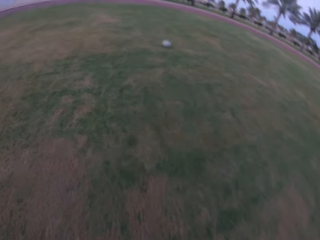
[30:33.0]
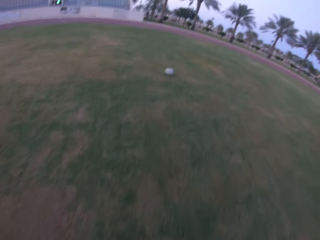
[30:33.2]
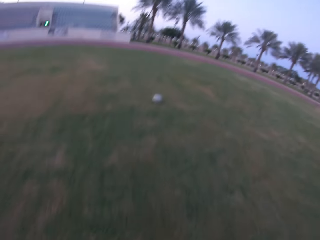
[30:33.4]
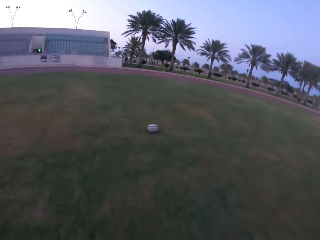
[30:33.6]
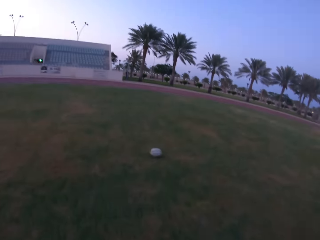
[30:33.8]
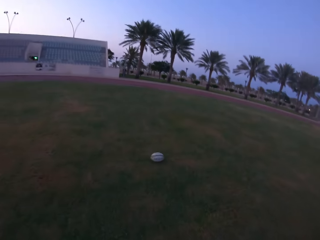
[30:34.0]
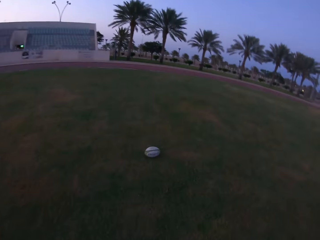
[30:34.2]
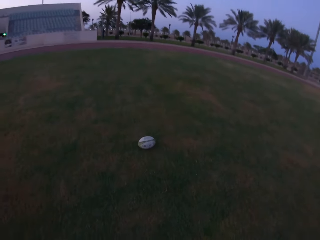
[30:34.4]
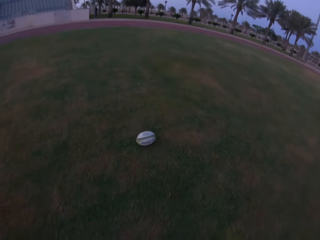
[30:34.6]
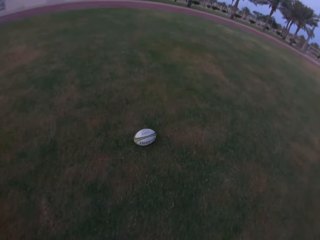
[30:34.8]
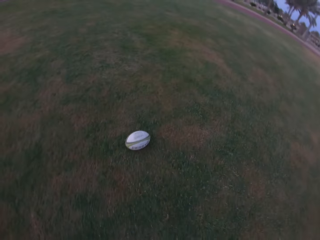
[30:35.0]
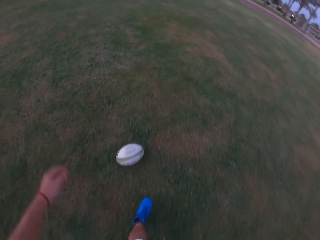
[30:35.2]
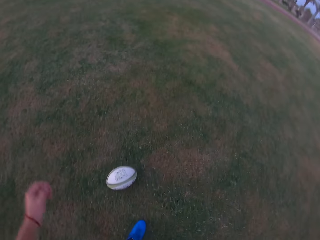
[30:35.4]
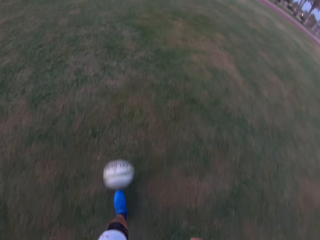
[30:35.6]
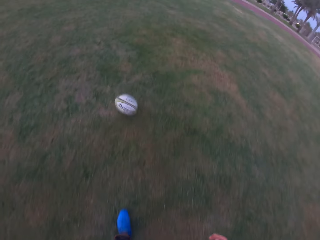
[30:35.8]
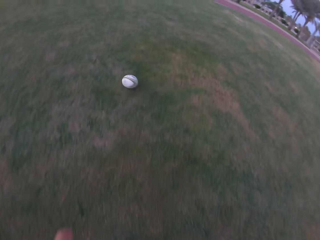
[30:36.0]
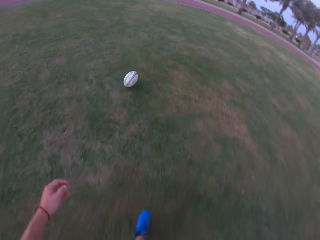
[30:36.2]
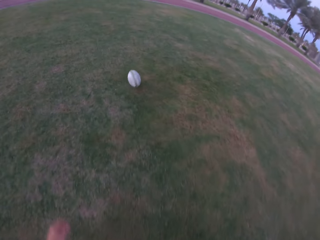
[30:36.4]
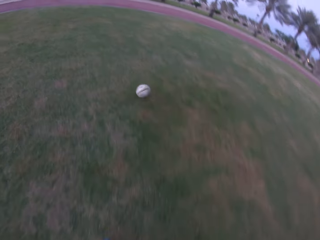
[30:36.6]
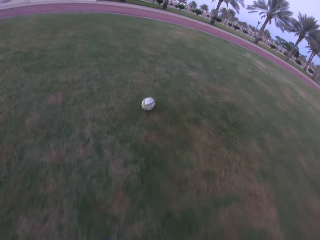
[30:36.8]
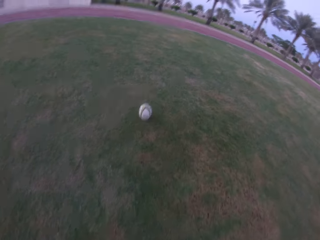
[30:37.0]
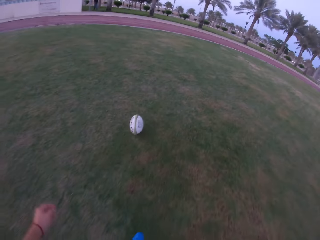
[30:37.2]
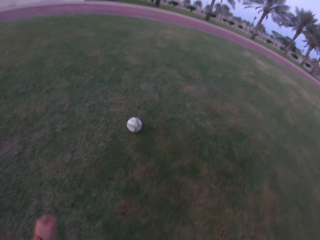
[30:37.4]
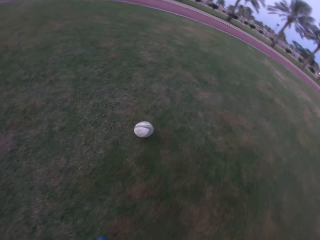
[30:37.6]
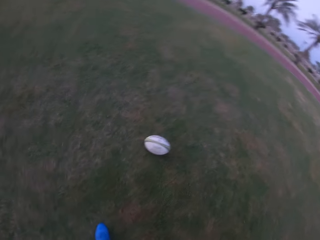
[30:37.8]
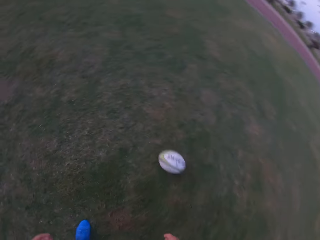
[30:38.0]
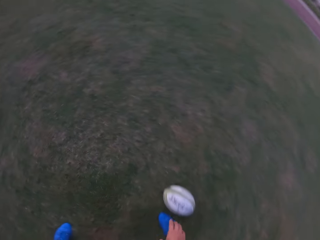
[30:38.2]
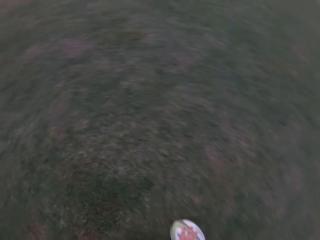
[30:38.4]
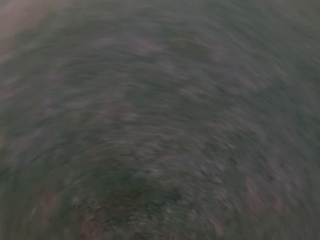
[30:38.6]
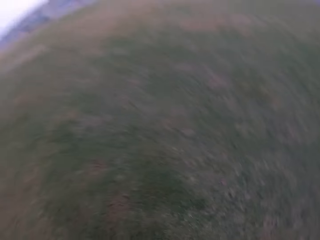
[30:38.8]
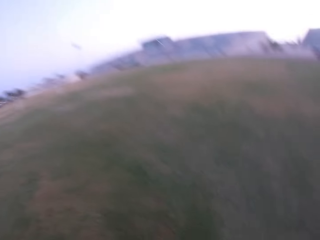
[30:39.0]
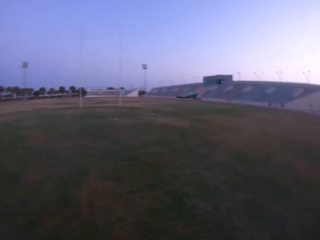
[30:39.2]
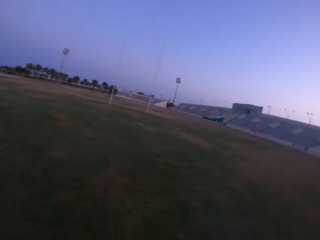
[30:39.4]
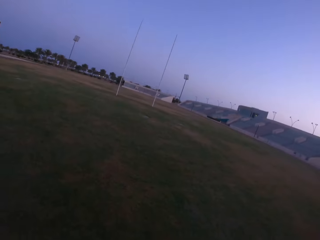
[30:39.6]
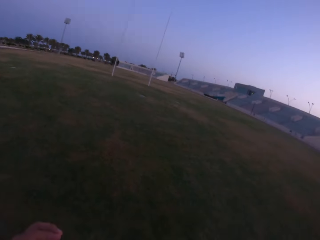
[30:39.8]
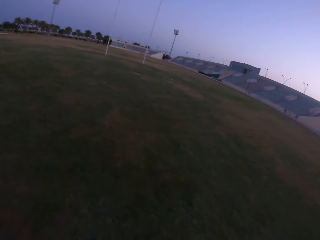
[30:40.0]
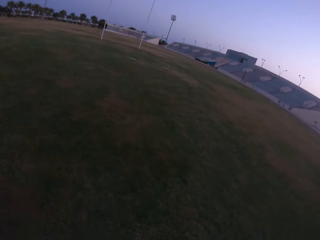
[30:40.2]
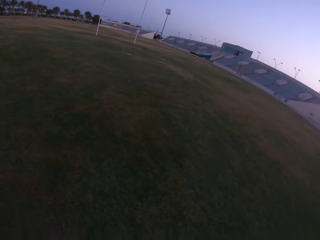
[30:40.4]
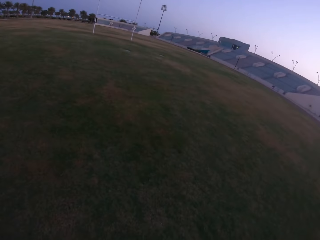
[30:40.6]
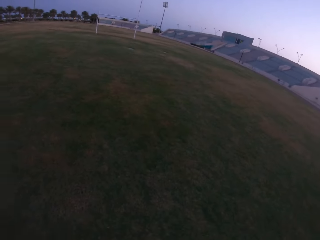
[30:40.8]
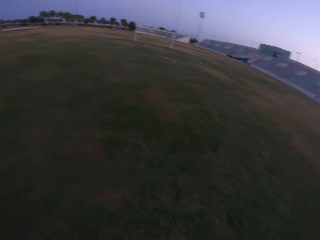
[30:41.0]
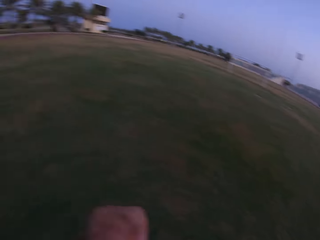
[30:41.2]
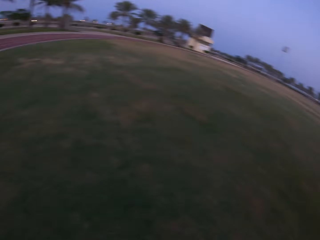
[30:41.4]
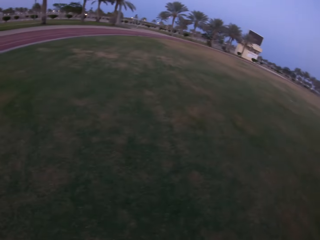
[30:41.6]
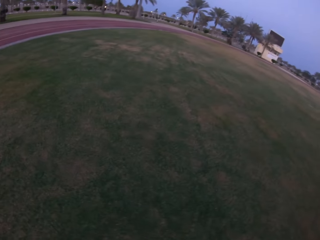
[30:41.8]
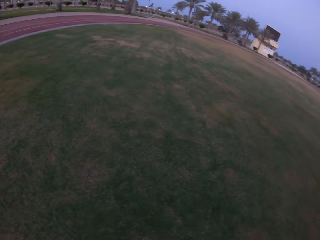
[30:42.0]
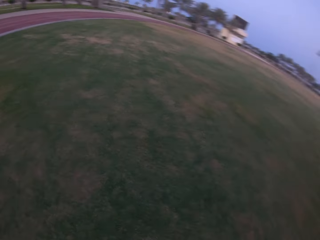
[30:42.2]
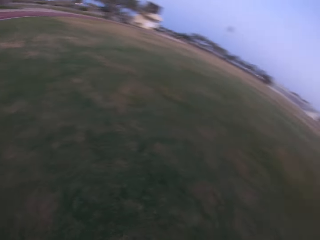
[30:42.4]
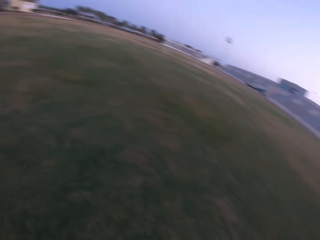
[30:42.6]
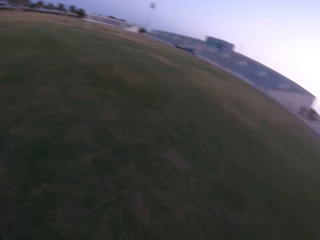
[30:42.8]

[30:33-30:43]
The camera wearer kicks the ball. They look around the field. They prepare to kick the ball.

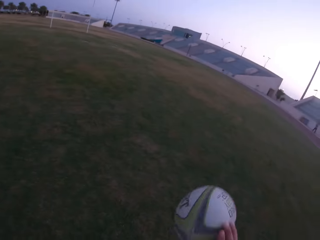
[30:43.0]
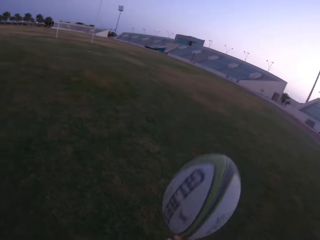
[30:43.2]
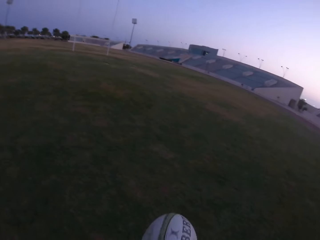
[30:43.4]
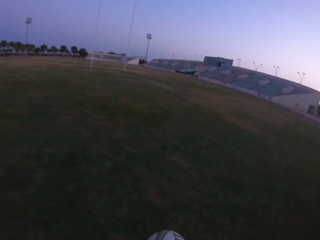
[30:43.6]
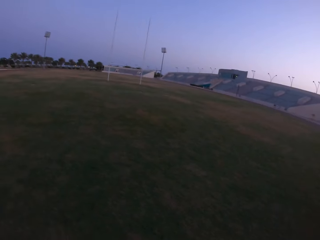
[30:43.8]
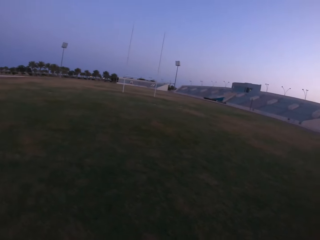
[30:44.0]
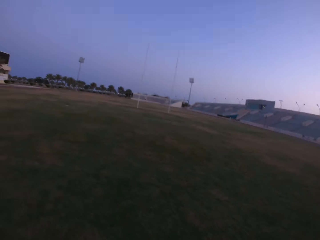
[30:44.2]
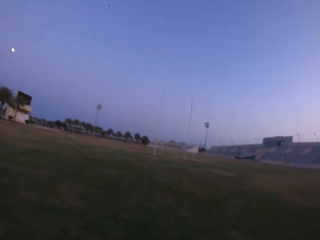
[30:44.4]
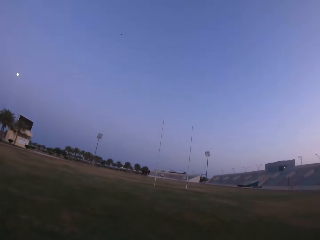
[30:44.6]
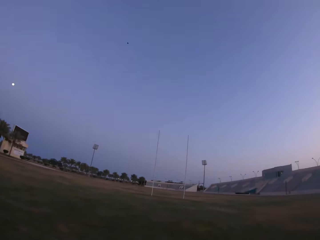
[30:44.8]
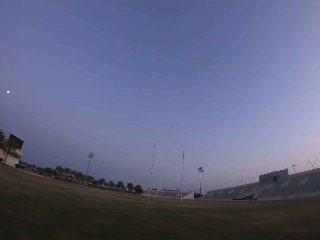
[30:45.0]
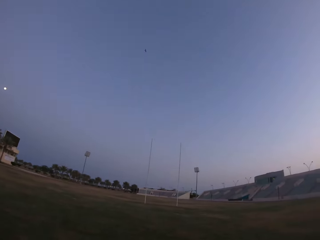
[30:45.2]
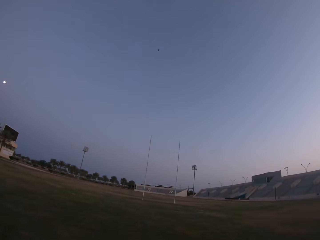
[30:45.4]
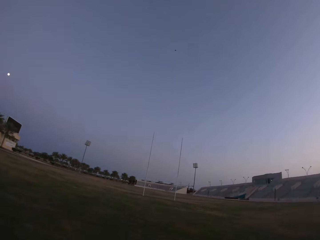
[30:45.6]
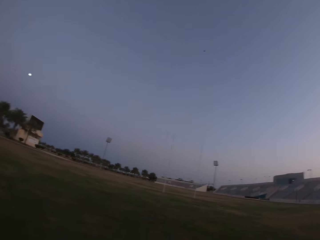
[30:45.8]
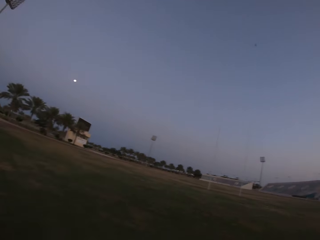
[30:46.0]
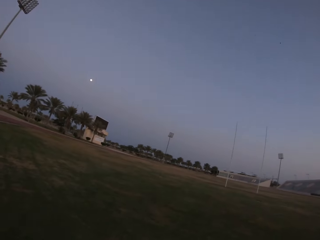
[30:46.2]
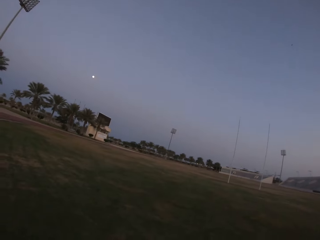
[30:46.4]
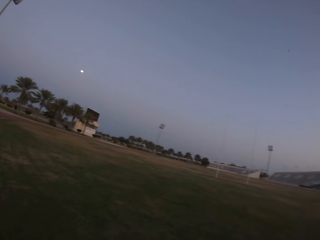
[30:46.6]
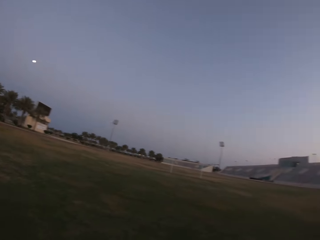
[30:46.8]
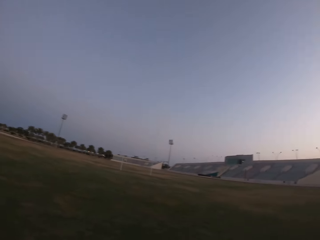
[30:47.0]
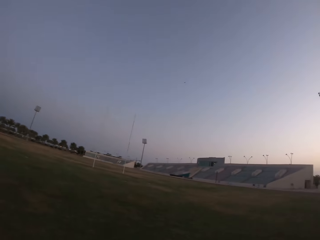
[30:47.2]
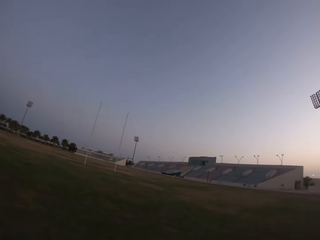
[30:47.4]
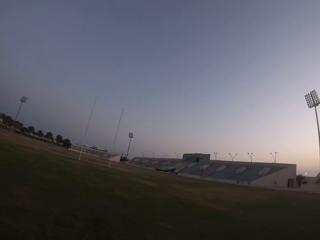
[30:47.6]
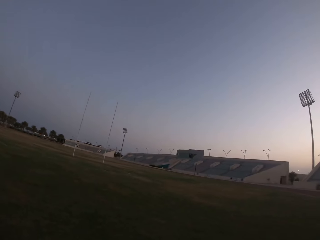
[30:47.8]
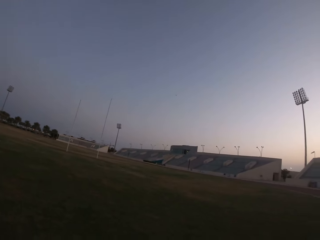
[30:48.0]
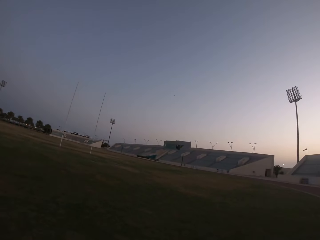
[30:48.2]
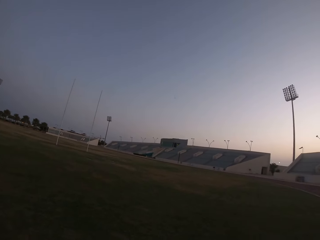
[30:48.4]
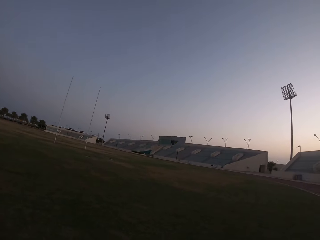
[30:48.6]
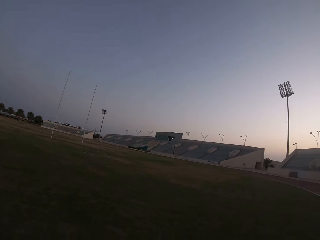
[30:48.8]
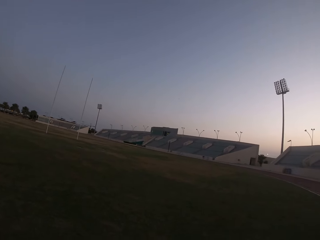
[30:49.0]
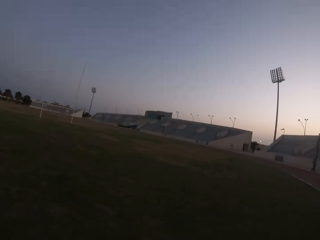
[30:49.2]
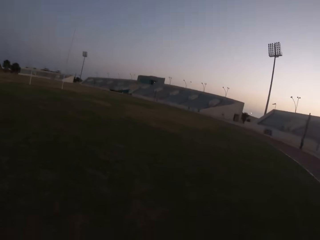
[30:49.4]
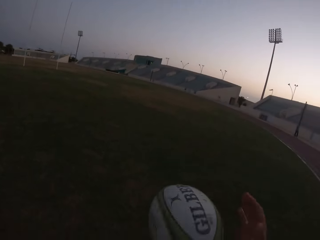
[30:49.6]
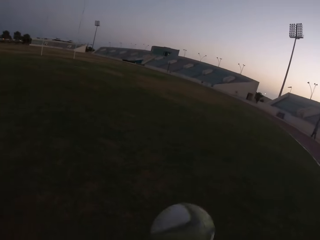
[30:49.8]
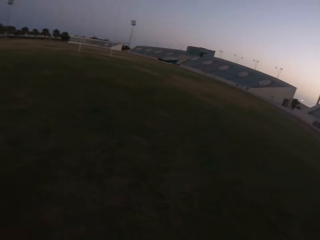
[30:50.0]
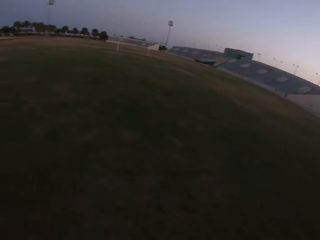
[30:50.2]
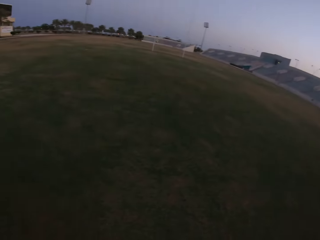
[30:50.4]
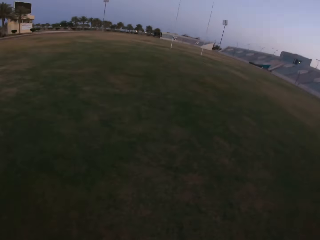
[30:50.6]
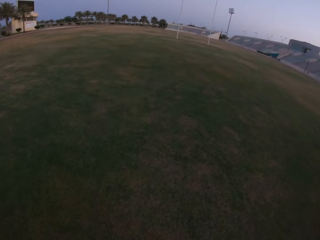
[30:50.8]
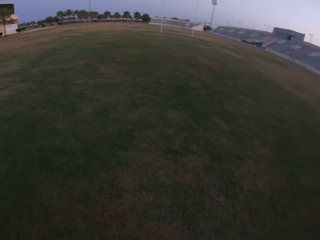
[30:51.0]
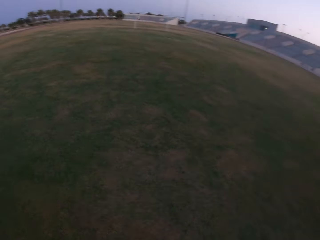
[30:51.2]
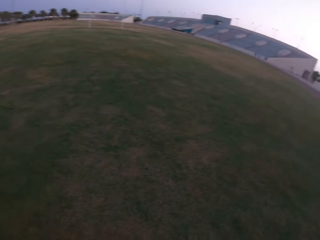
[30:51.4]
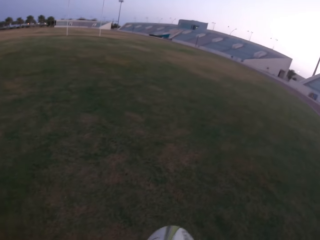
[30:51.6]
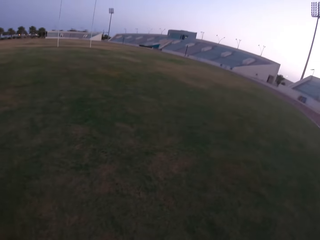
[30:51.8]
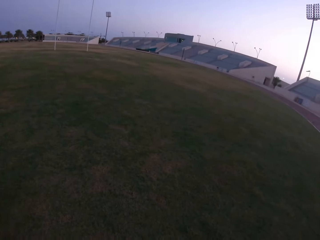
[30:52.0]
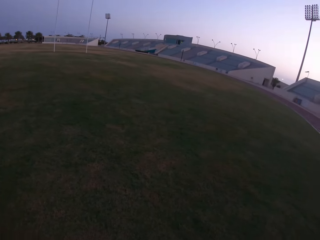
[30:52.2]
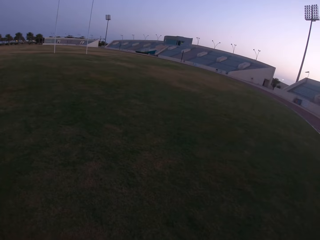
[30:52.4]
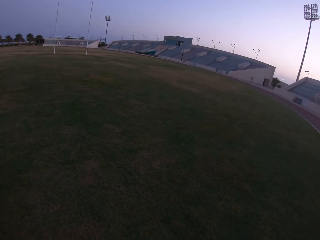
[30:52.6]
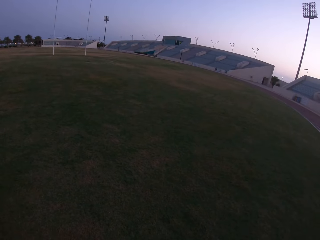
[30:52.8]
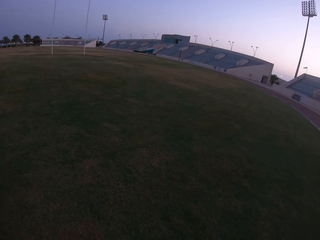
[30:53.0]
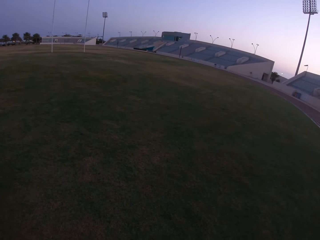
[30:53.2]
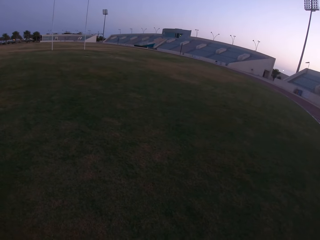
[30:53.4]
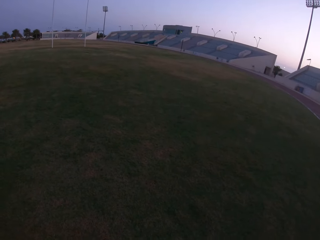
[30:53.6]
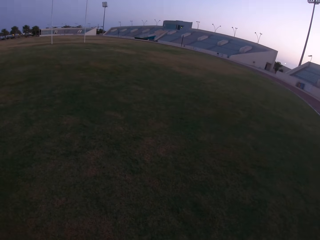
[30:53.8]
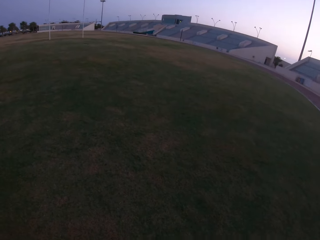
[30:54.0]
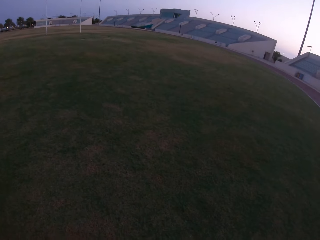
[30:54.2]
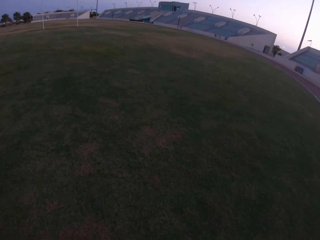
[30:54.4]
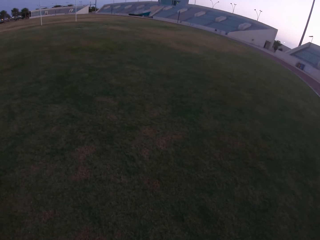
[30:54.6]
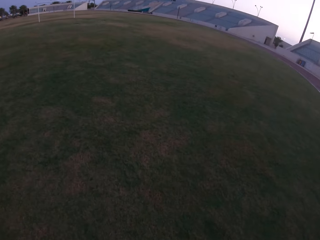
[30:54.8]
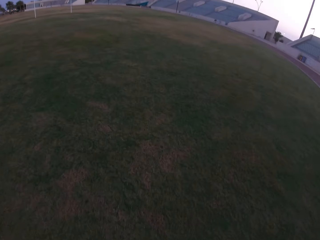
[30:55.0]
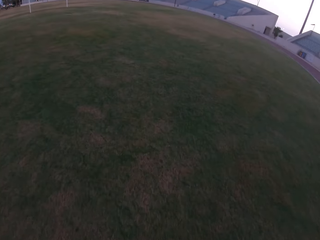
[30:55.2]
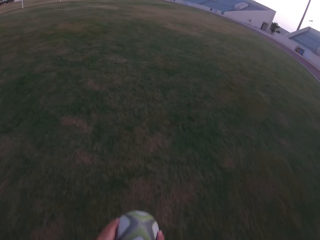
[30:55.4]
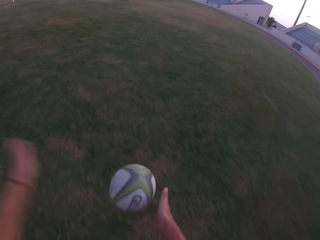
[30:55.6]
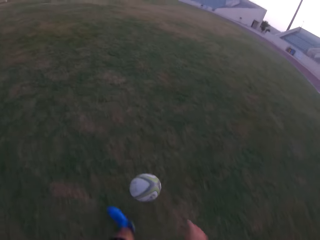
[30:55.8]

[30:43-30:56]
The camera wearer holds the ball. They look around the field.
